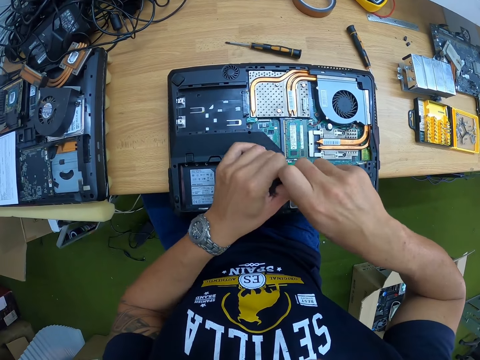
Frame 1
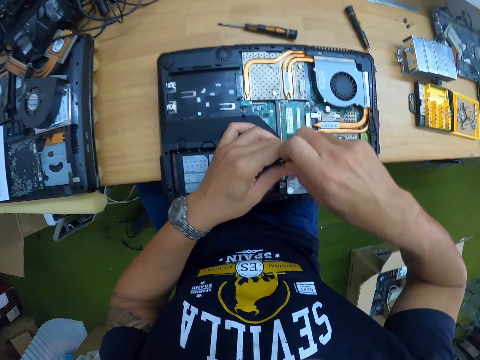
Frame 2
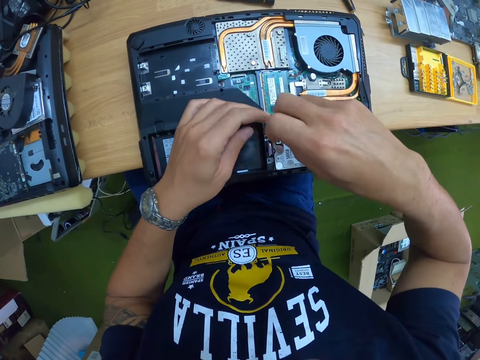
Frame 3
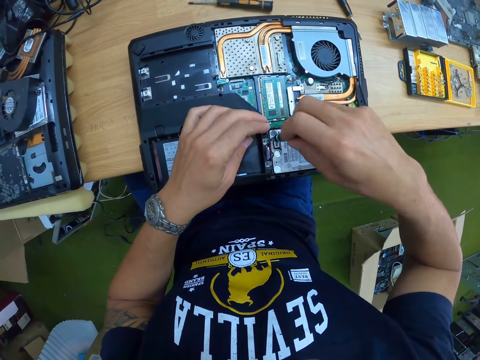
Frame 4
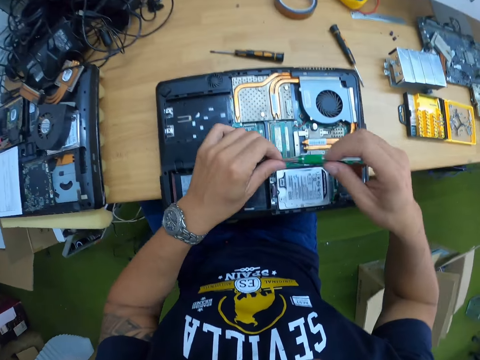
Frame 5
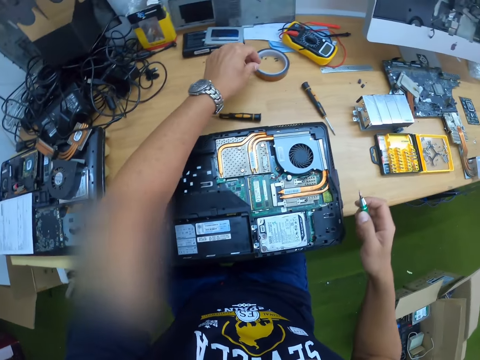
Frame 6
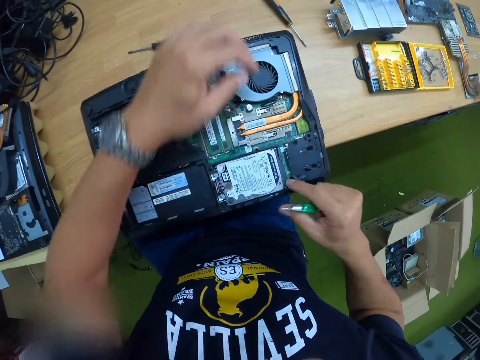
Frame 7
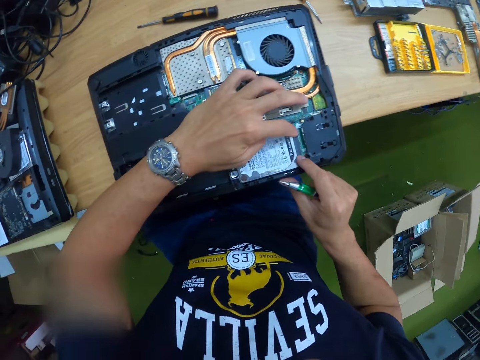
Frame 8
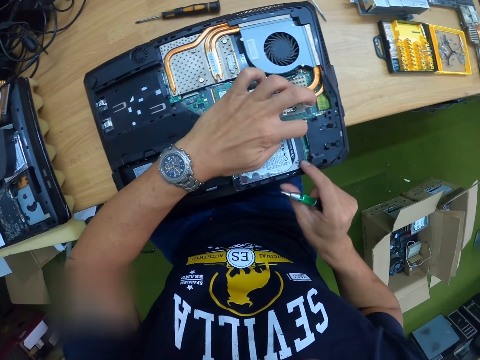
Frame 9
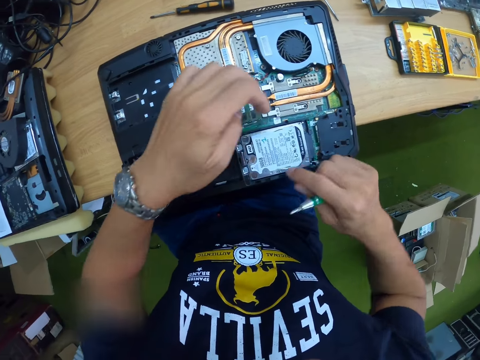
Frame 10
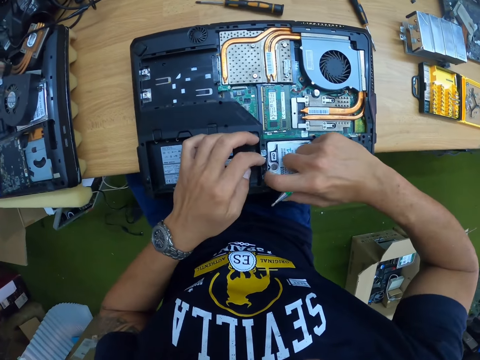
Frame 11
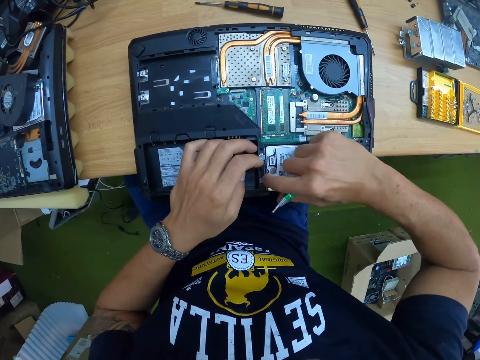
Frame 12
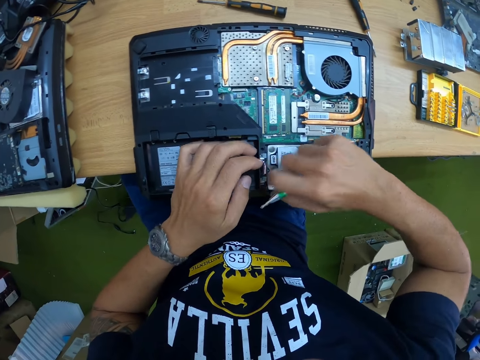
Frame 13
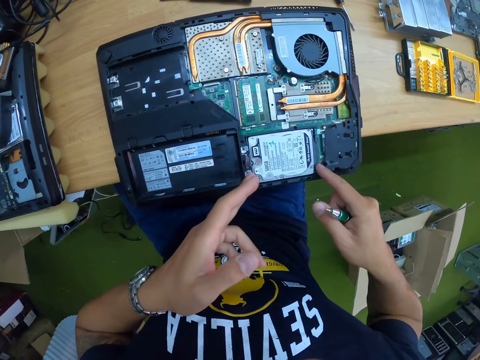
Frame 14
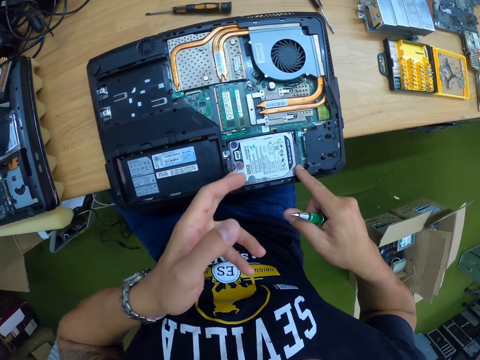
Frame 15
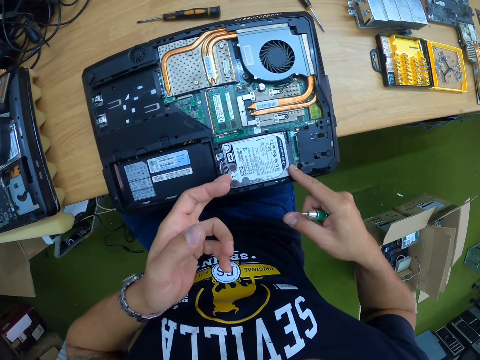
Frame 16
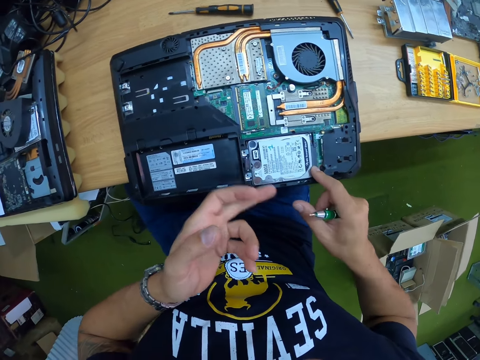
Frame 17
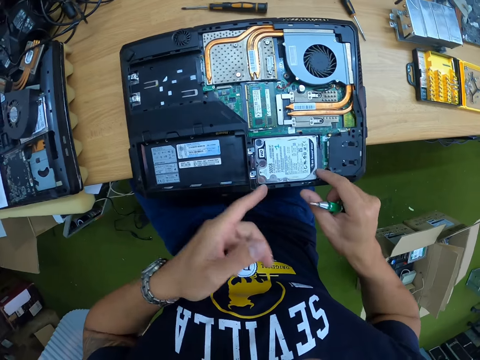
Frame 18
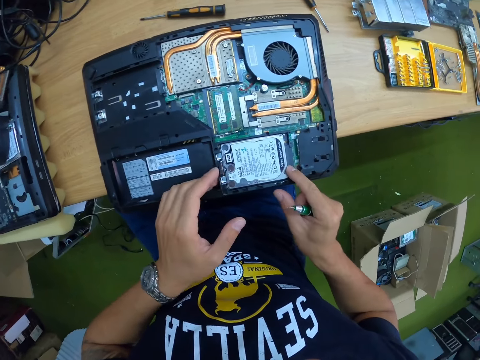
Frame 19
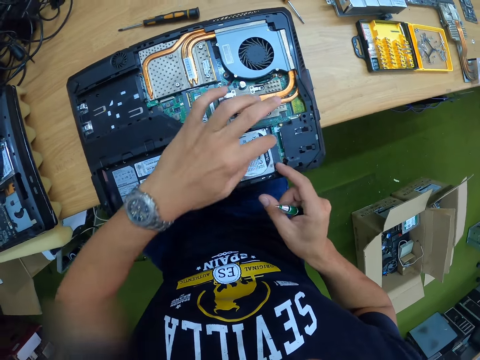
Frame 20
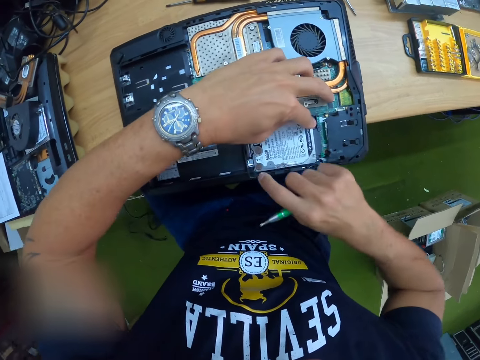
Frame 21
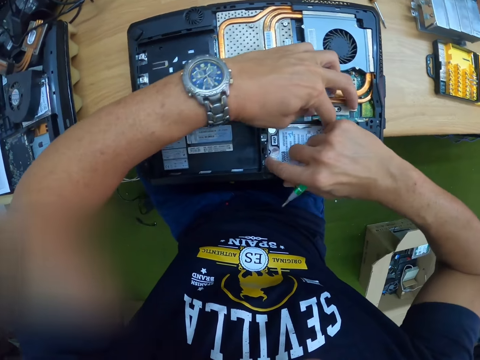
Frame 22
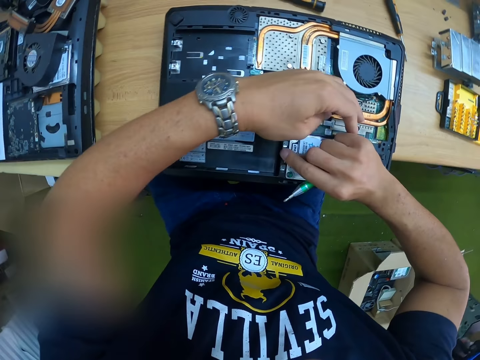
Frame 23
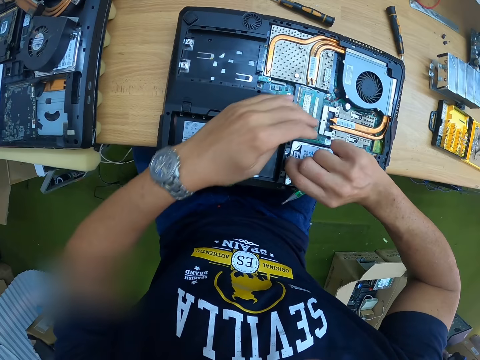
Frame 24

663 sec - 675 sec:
The camera wearer removes the bolt from the tip of the green screwdriver with his left hand. He drops the bolt in his left hand on the table. He removes the hard drive.

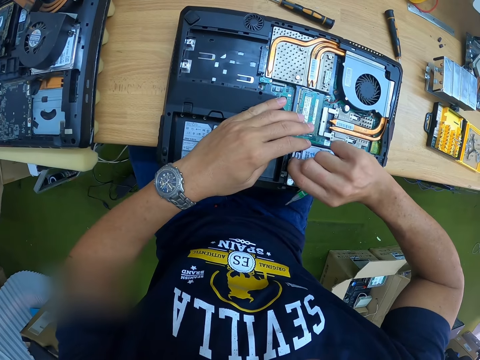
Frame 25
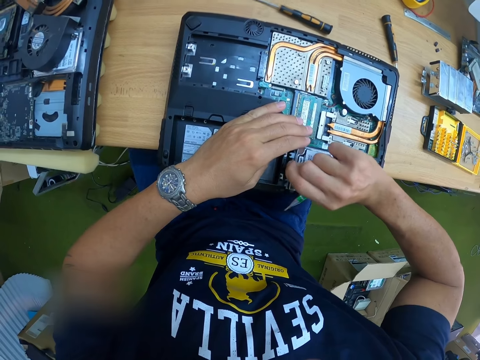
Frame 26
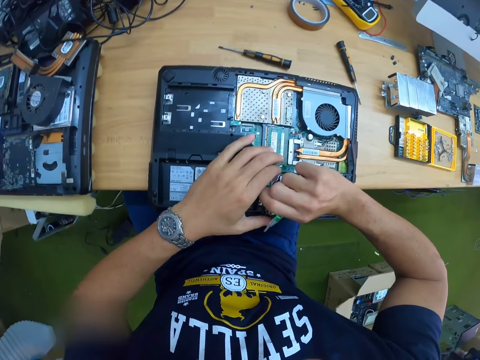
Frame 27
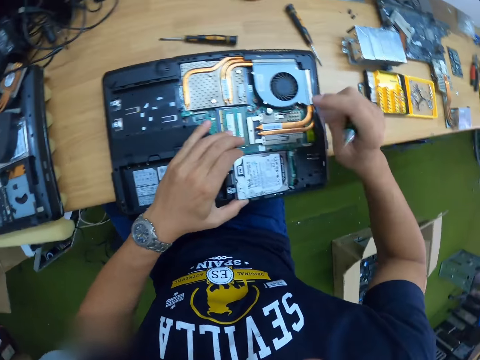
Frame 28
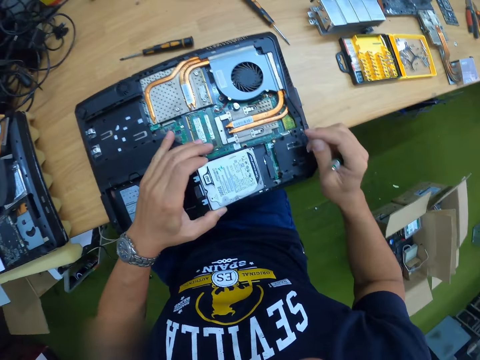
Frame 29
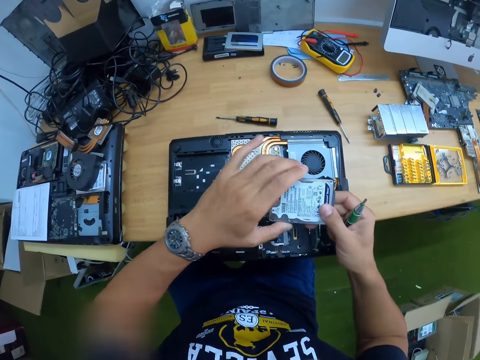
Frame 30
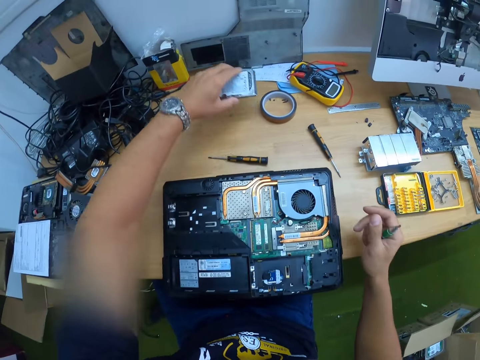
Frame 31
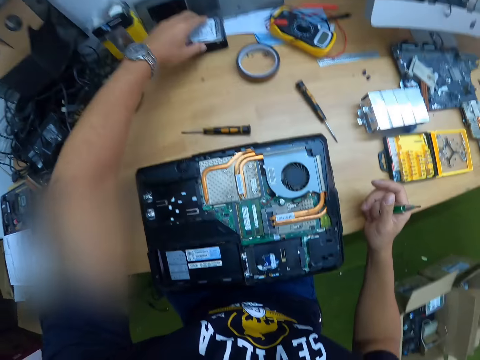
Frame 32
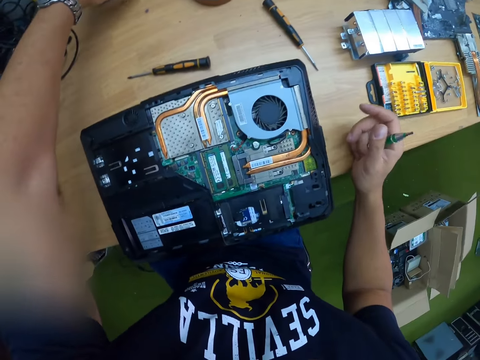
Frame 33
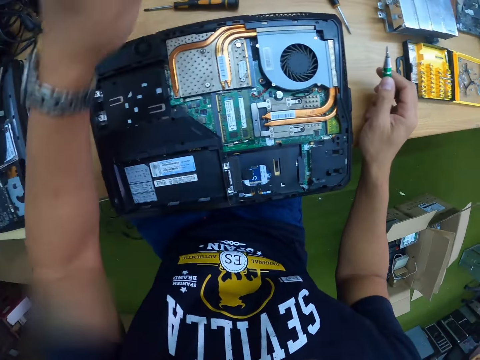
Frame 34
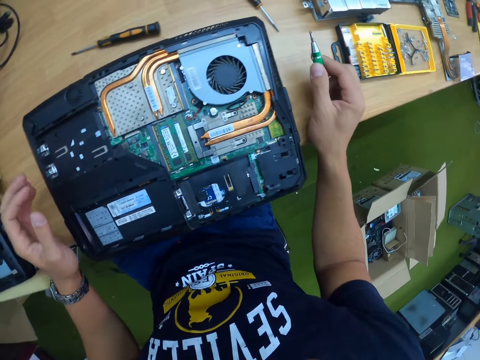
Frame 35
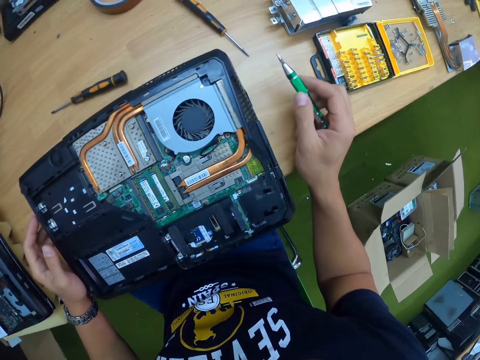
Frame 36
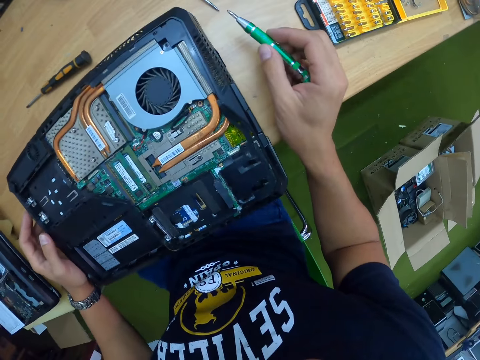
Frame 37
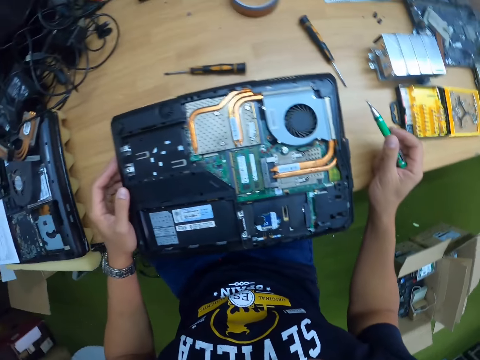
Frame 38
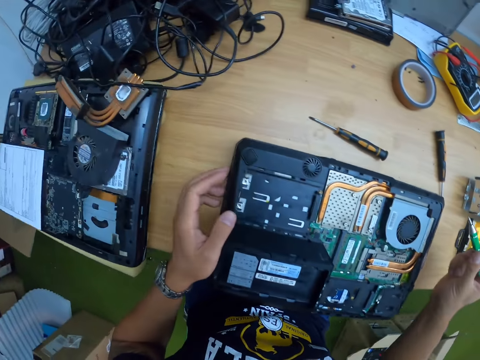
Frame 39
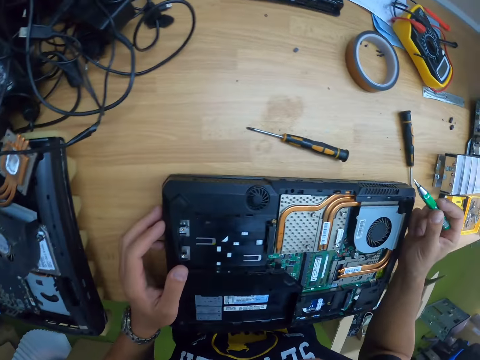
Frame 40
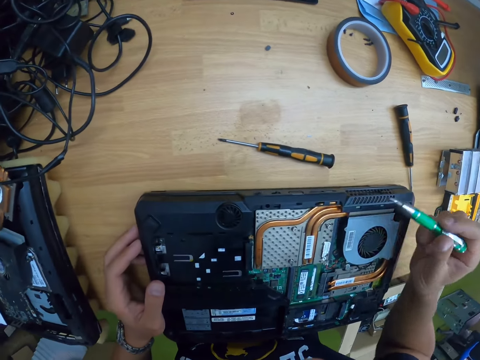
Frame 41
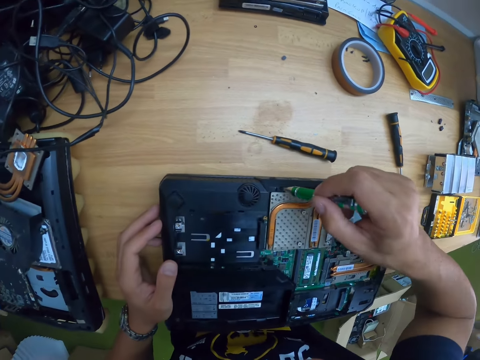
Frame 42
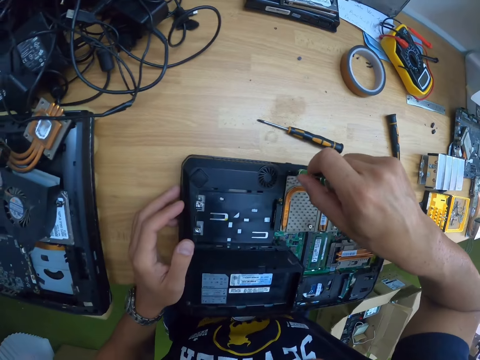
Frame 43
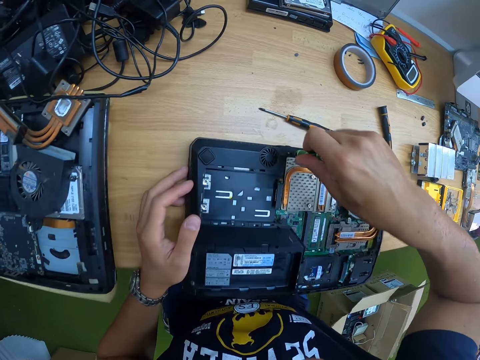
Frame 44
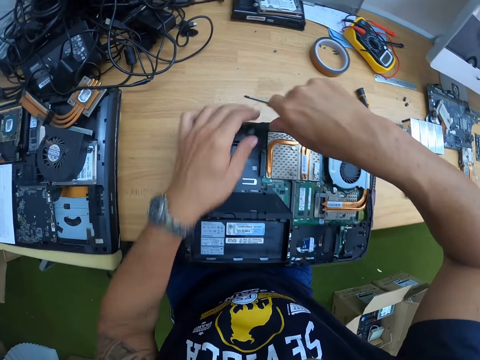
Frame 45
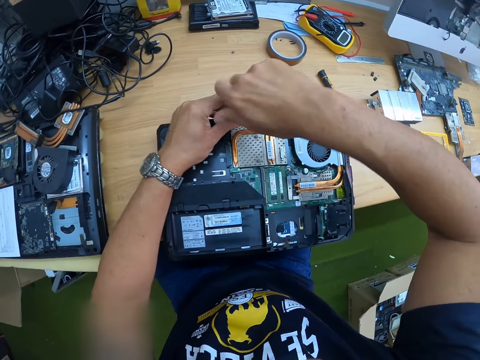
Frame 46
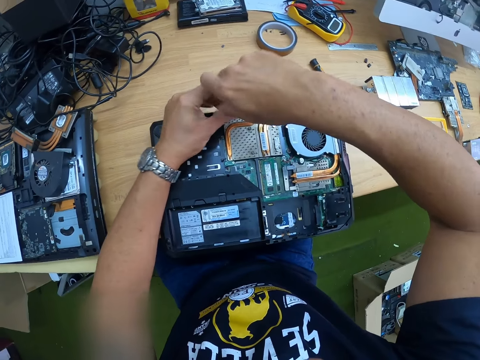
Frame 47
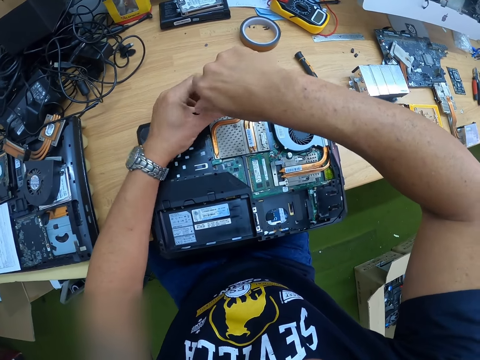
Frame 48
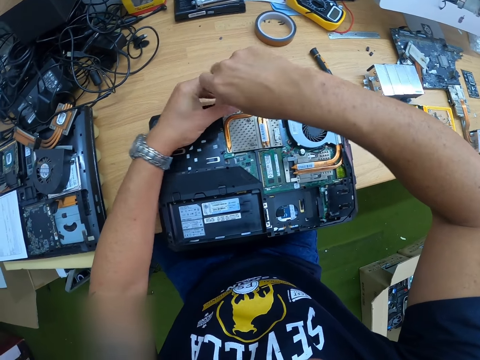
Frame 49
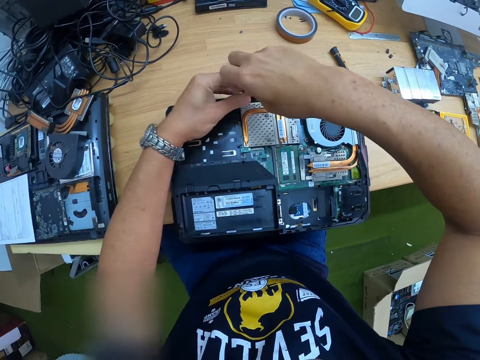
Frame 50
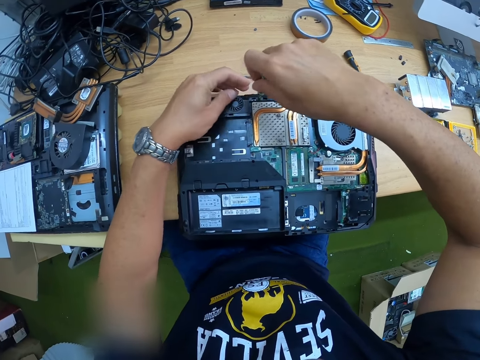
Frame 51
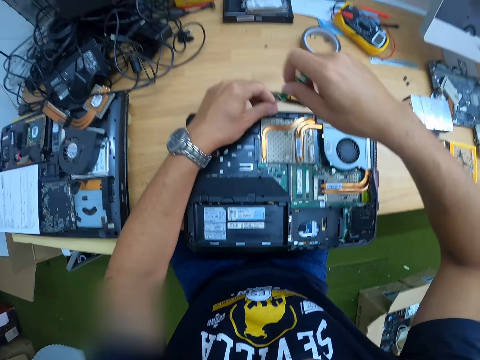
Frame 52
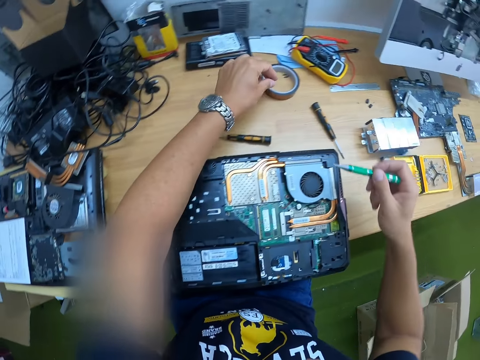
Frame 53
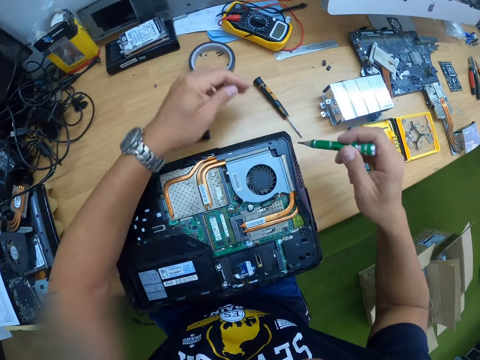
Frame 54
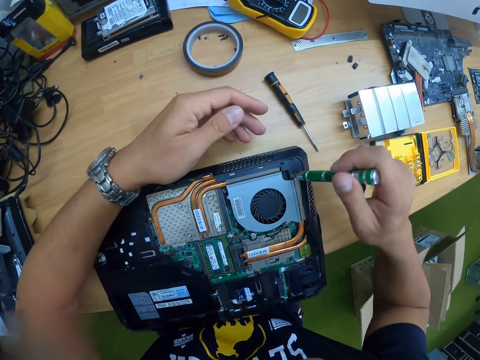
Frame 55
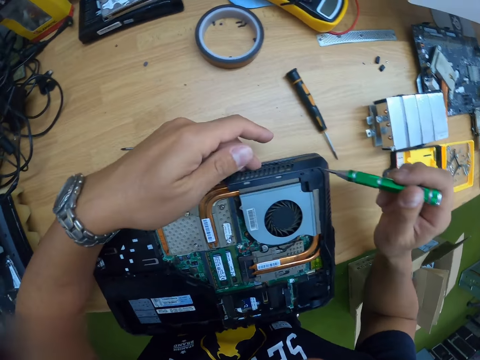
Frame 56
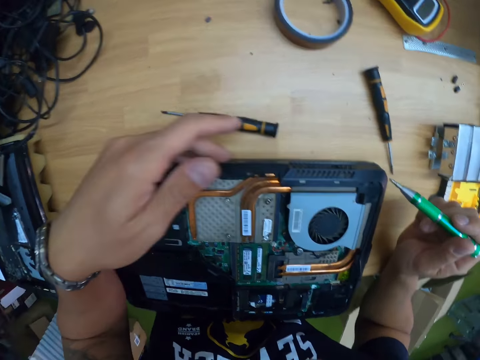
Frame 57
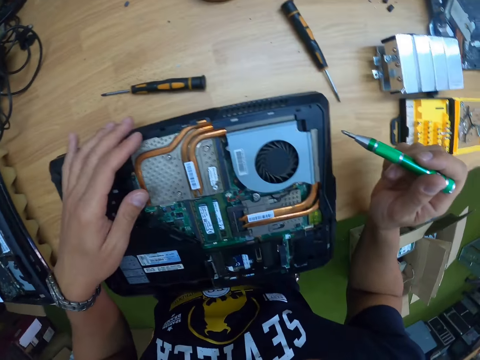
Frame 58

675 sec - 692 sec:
The camera wearer removes a hard disk from the laptop base with his left hand. He drops the hard disk in his left hand on the battery on the table. He unscrews a bolt at the base of the laptop with the green screwdriver in his right hand. He unscrews the bolt at the base of the laptop with the green screwdriver with both hands. He removes the bolt from the tip of the green screwdriver with his left hand. He drops the bolt in his left hand on the table.
